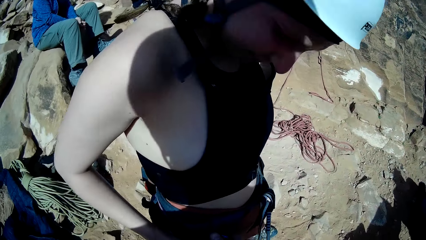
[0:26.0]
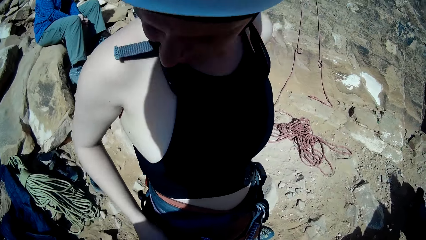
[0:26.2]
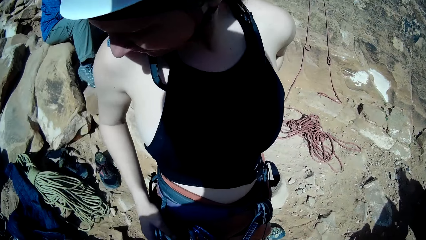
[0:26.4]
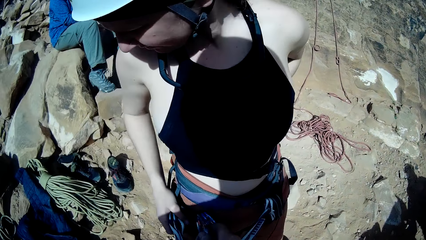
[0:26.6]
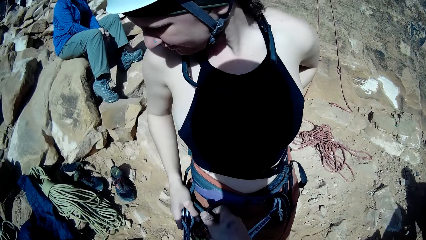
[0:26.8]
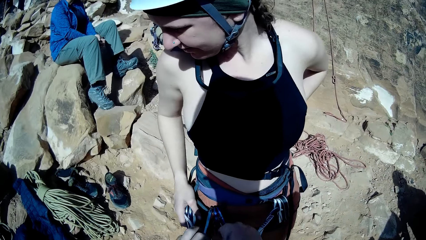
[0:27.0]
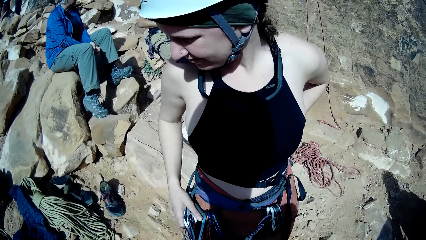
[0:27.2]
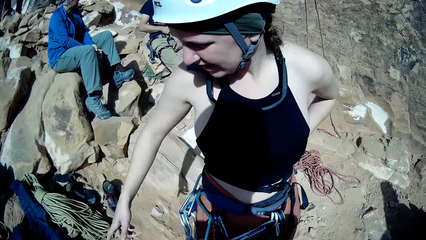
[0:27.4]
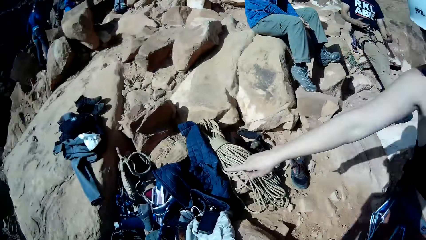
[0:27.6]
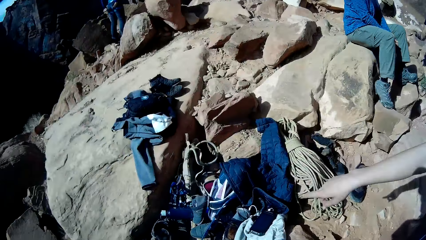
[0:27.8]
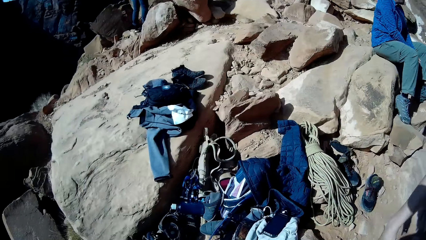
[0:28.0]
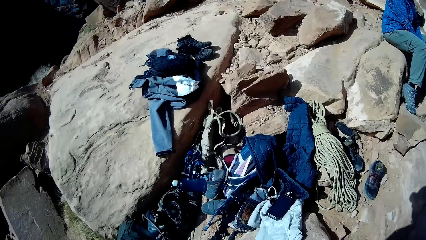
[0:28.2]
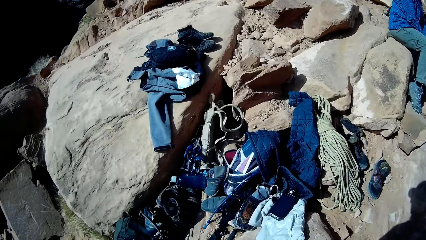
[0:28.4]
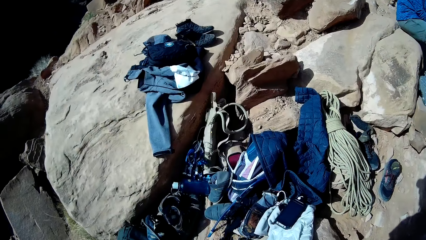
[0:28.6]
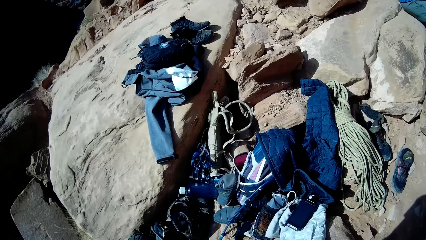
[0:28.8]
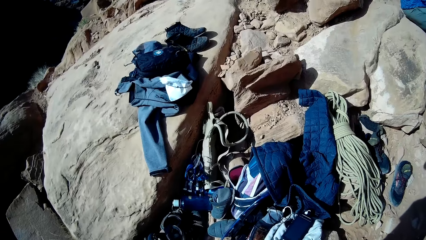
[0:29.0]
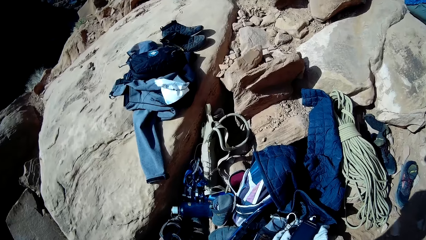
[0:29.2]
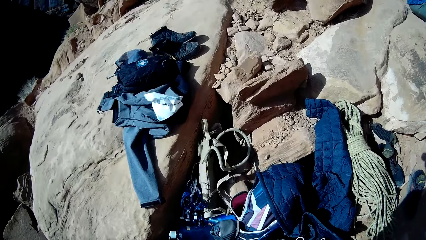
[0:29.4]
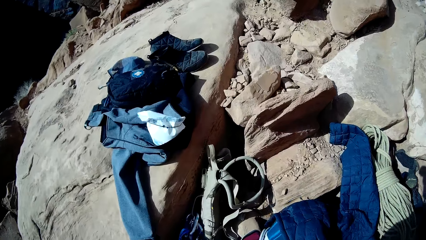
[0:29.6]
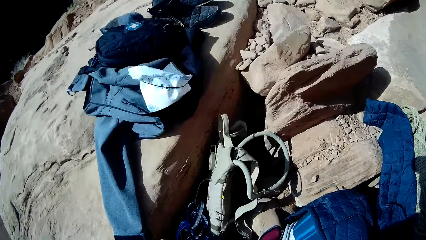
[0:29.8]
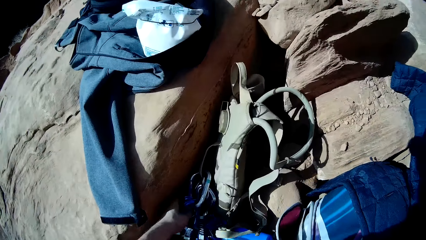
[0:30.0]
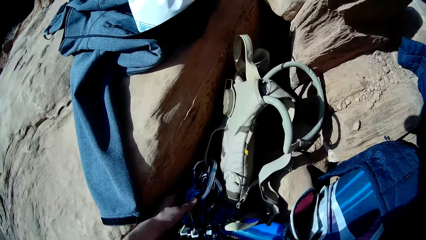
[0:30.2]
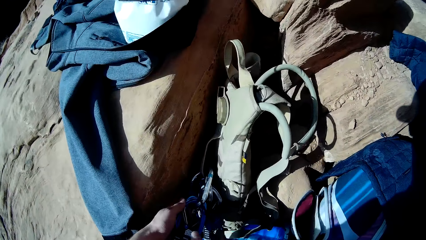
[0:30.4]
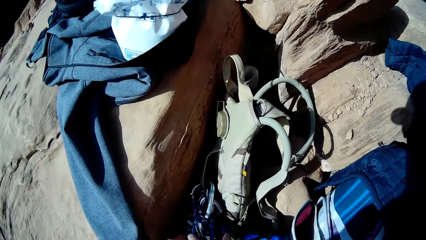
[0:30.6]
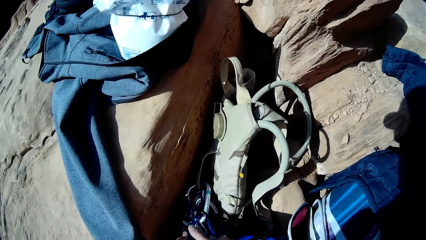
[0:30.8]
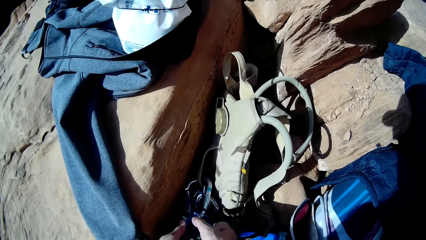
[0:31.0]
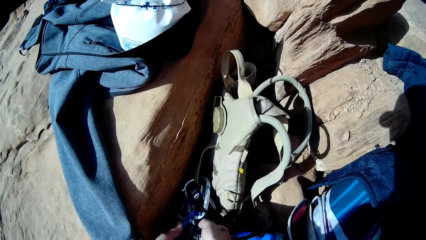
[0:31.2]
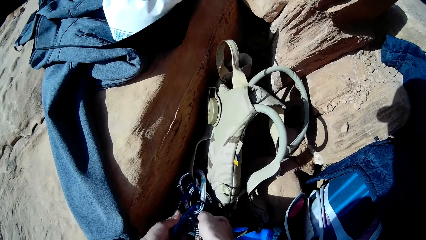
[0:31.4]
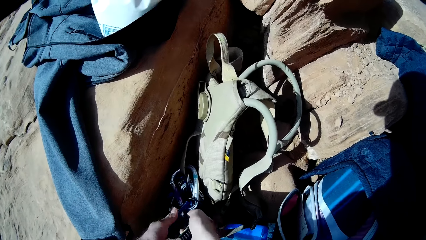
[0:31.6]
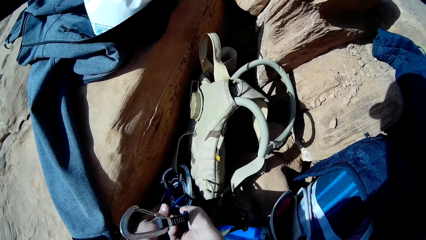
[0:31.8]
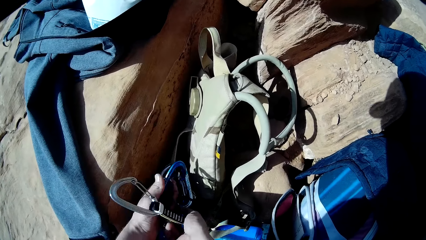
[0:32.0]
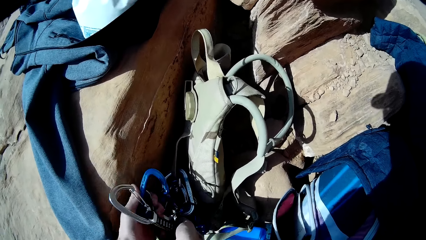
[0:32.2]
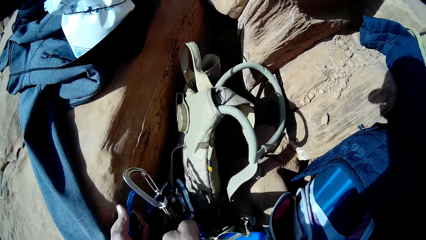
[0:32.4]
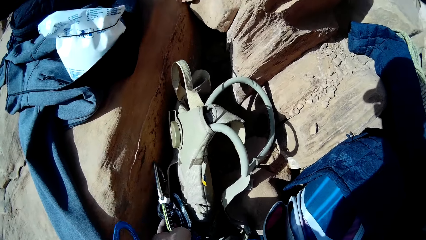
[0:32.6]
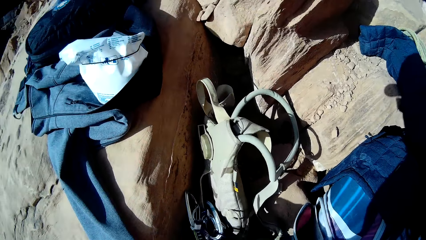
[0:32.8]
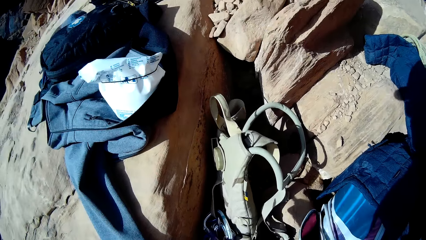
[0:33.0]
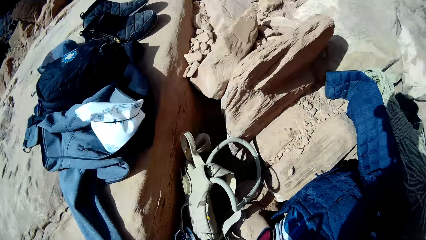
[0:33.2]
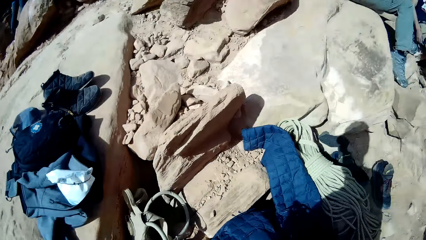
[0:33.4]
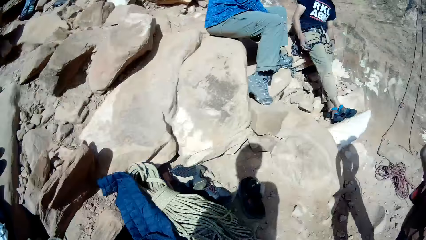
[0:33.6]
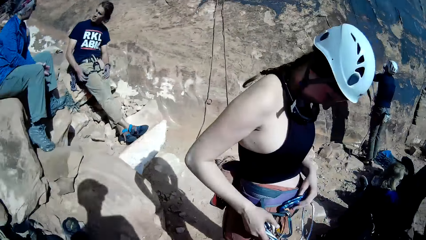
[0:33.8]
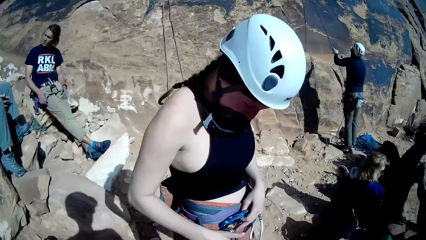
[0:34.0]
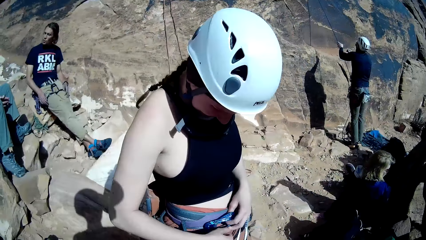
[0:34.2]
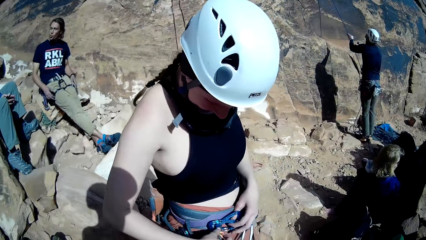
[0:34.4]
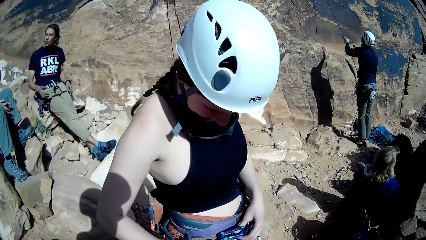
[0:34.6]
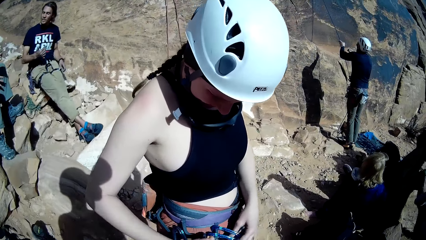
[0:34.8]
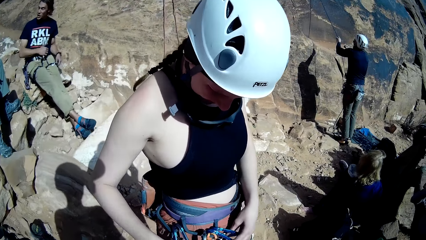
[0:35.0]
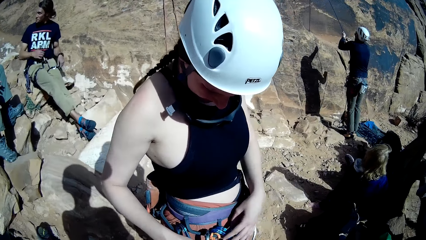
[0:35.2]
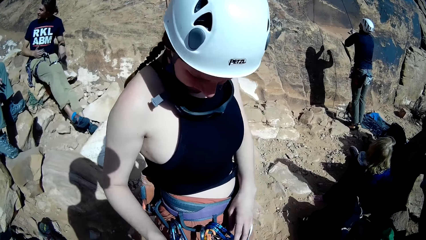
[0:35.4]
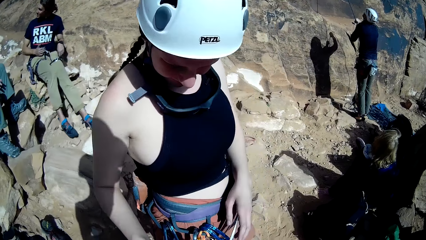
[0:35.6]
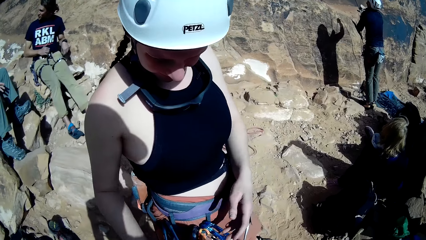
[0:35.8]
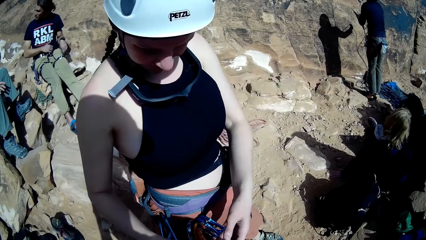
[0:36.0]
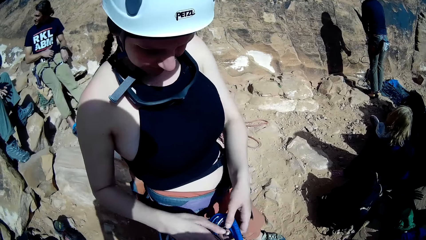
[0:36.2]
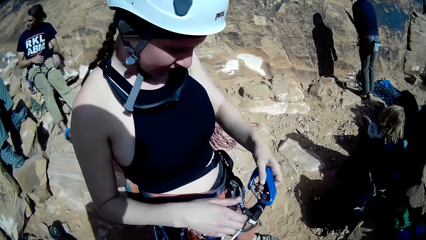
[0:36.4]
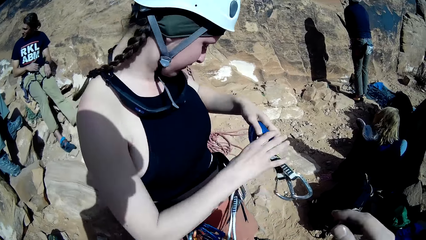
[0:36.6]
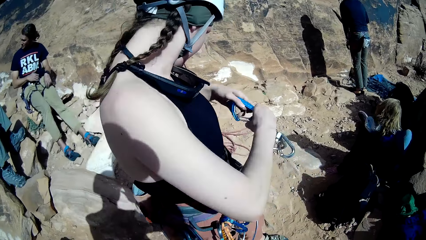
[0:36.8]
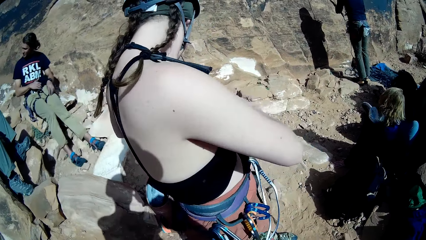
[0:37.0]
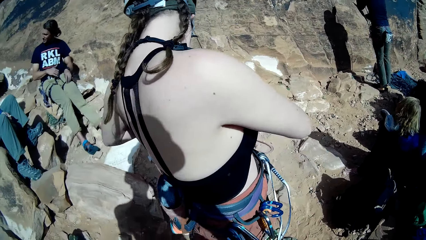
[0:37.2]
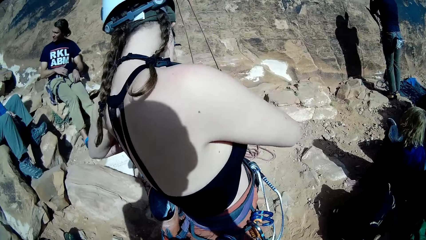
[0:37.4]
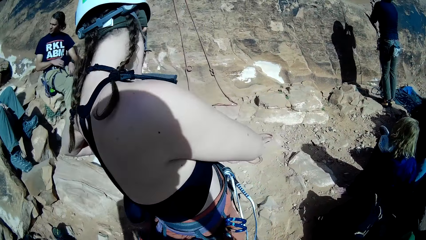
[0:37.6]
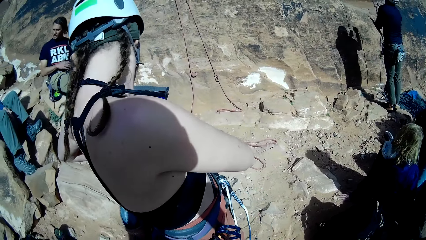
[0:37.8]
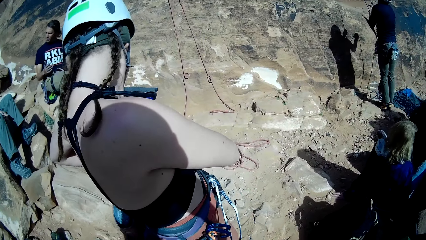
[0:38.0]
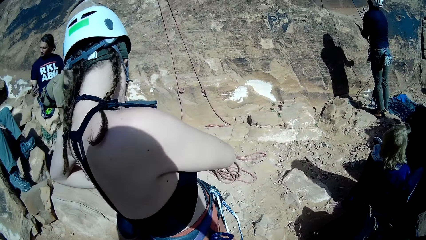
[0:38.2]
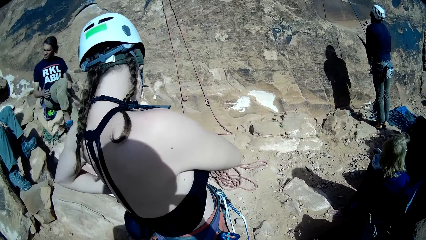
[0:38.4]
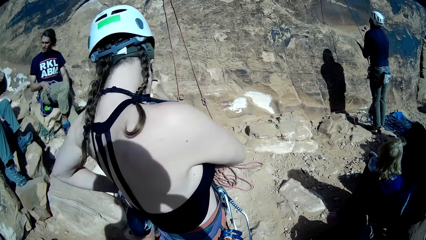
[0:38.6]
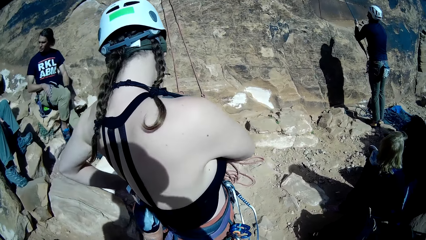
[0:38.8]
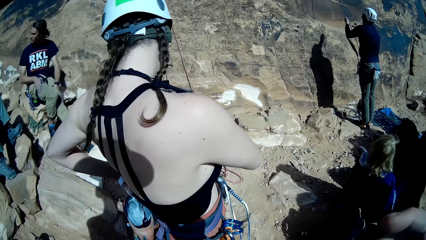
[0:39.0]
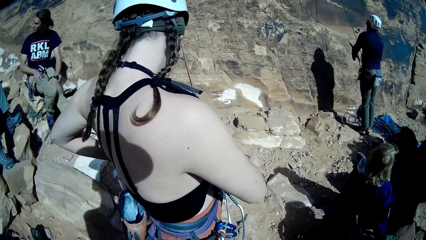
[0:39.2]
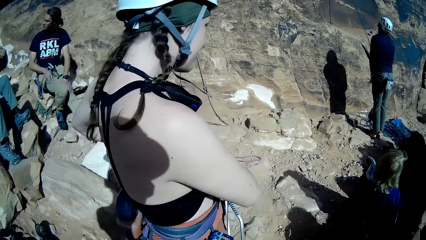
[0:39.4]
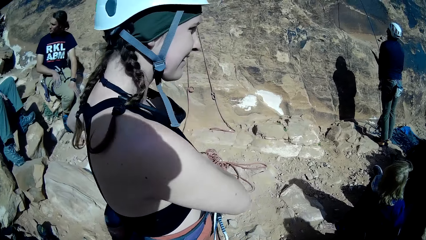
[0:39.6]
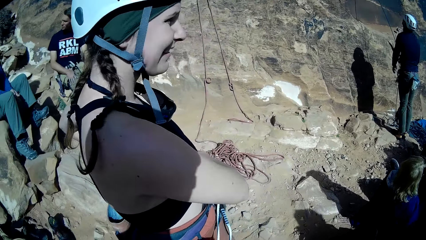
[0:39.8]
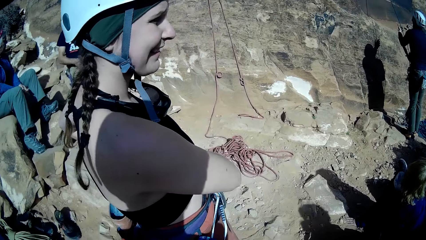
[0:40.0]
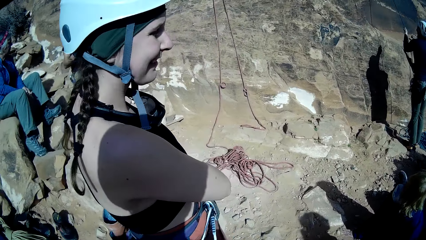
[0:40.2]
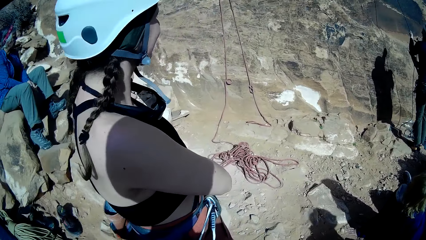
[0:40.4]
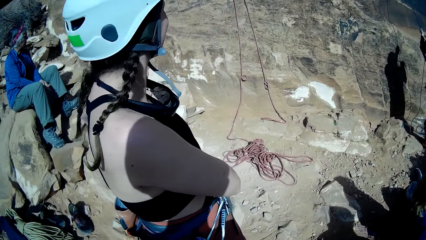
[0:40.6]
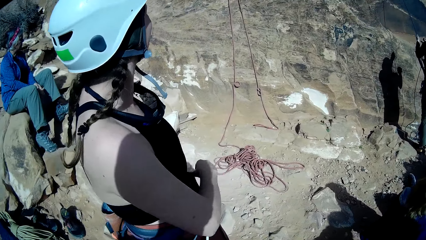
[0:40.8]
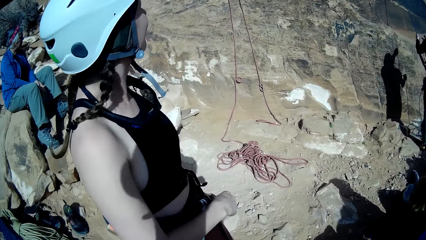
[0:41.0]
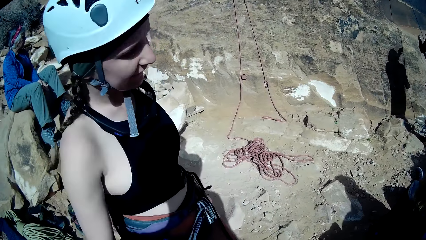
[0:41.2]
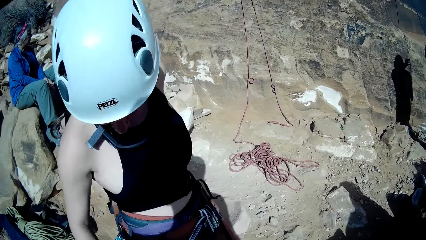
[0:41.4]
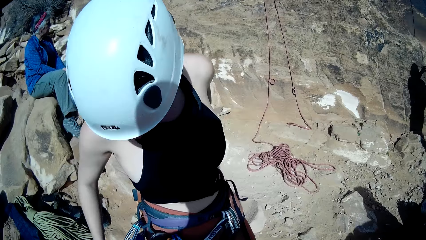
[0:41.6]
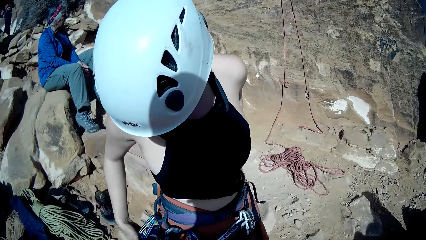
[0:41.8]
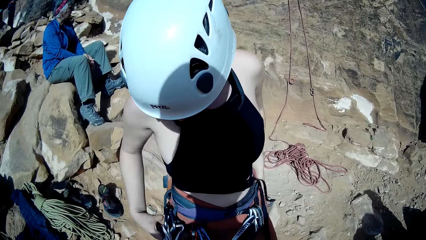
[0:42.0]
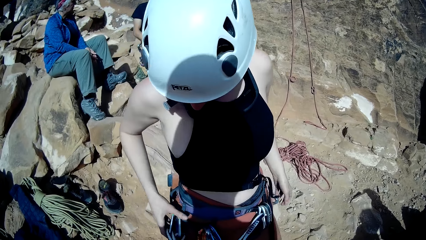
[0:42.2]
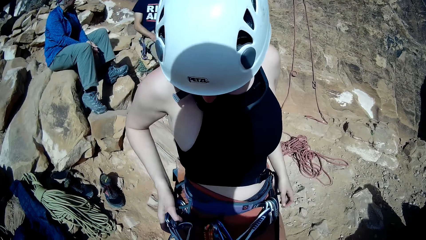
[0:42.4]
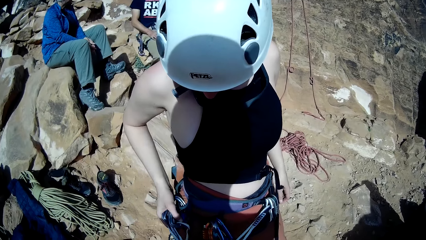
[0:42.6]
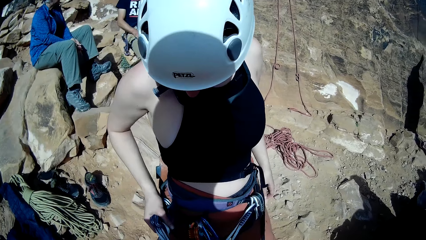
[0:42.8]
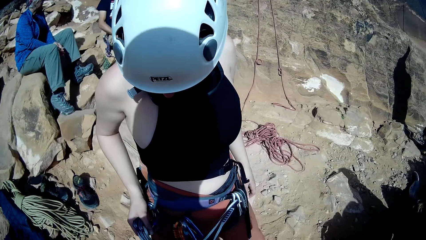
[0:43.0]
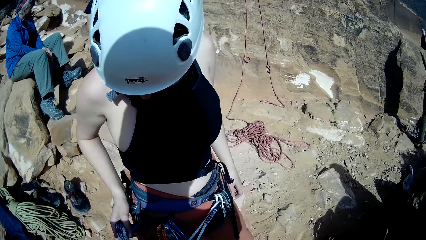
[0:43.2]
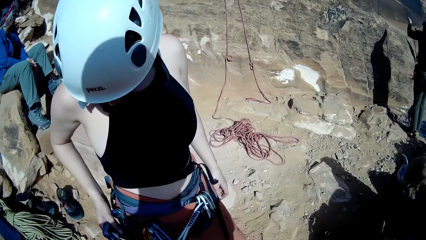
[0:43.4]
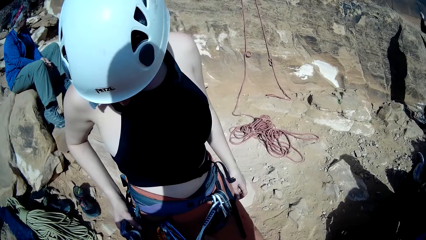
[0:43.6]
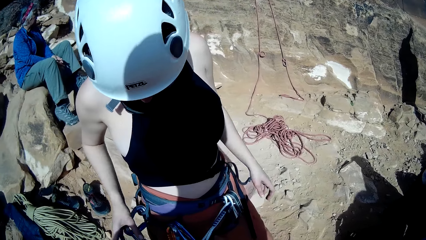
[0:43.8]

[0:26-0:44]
The climber turns right. The camera wearer picks up a pair of buckles from the ground with both hands. The climber picks a hook and attaches the hook to a rope at the waist. The camera wearer passes the pair of buckles in both hands to the climber. The climber attaches the pair of buckles to her waist harness with both hands, at the left side of her waist. She turns right.
